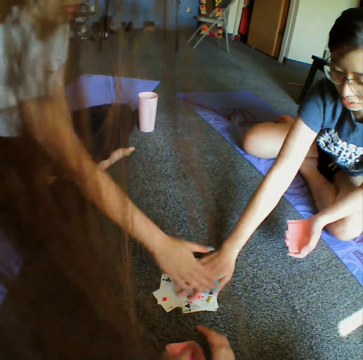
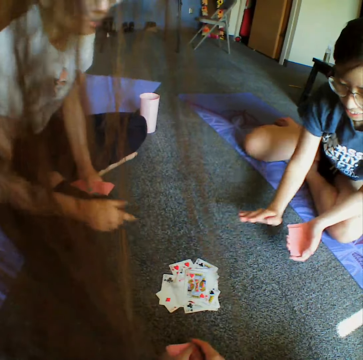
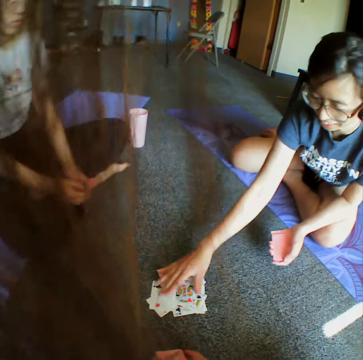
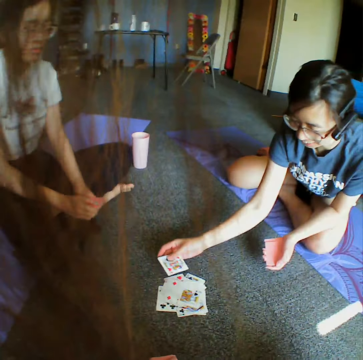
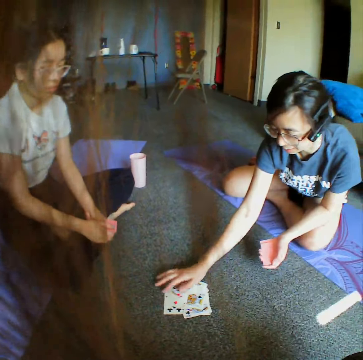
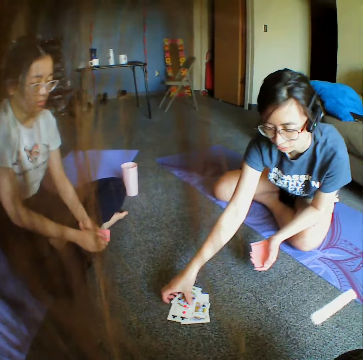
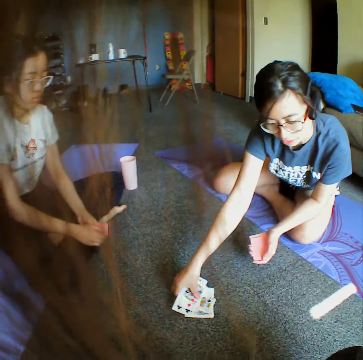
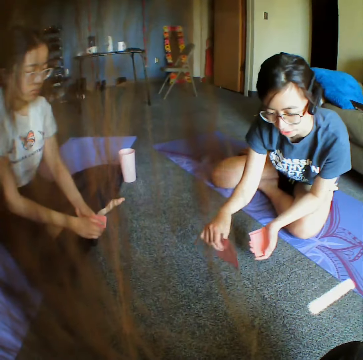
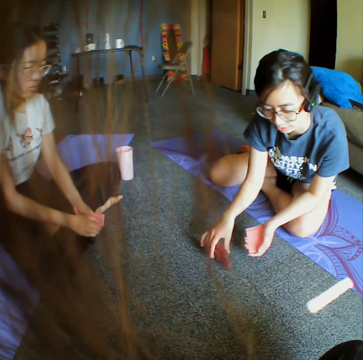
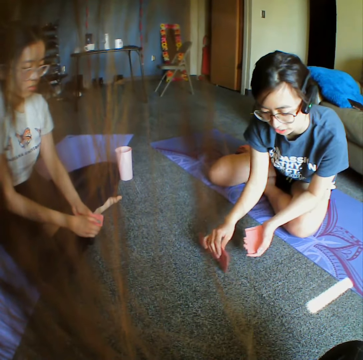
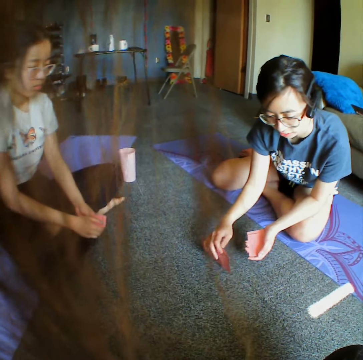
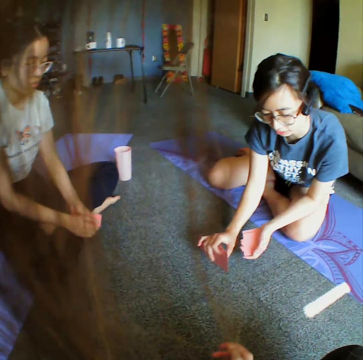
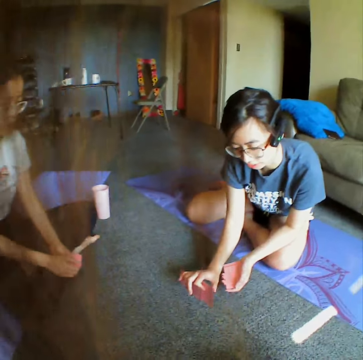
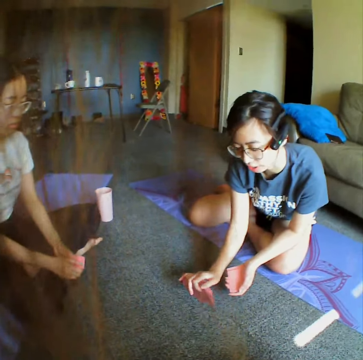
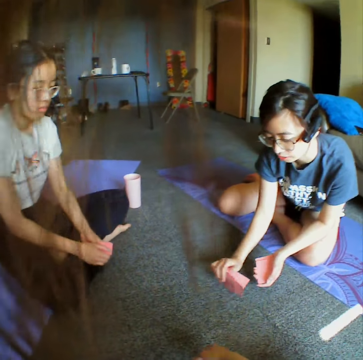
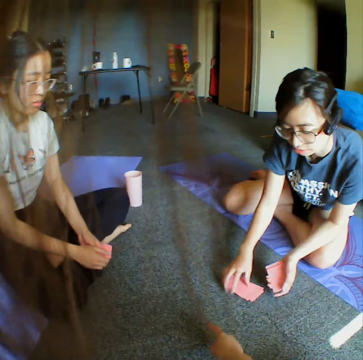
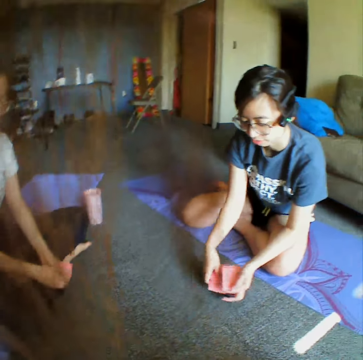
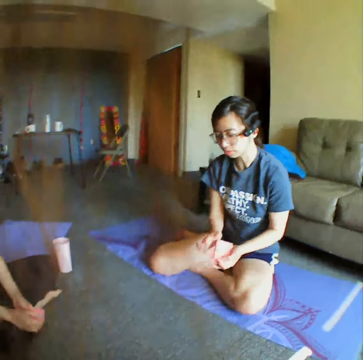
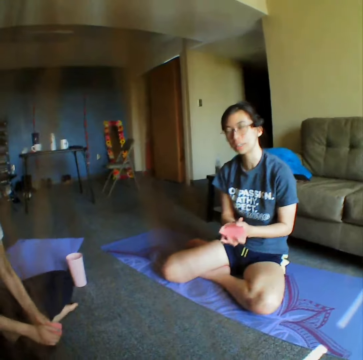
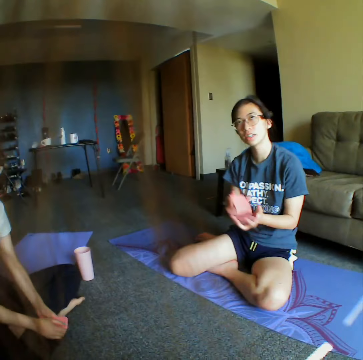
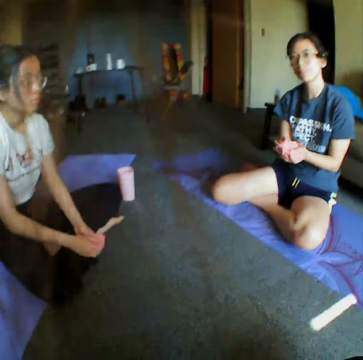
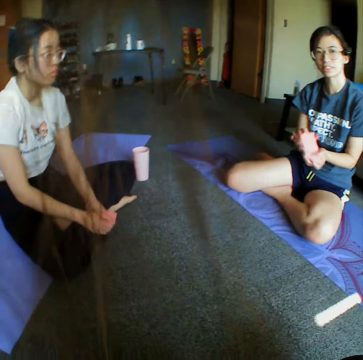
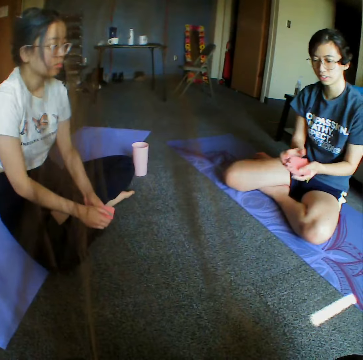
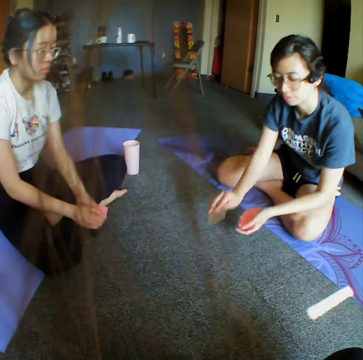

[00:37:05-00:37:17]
A woman places a hand on the cards. Another woman places a hand on the cards. The first woman collects all the cards from the floor. The first woman reshuffles the cards on her hand.

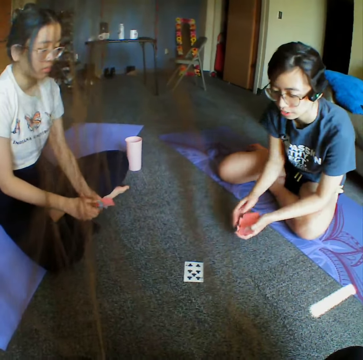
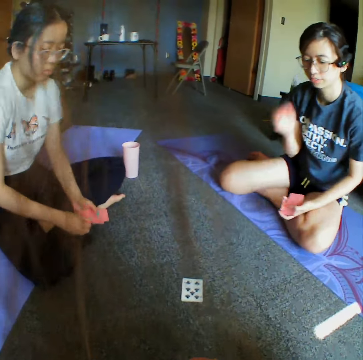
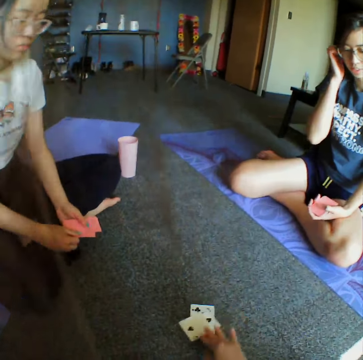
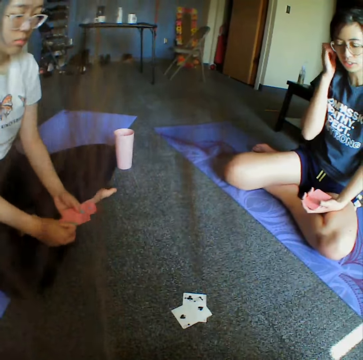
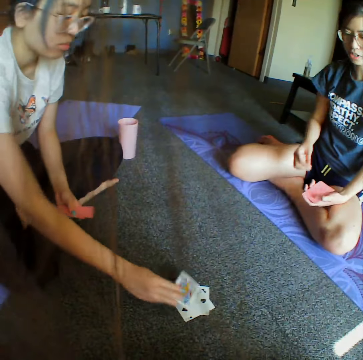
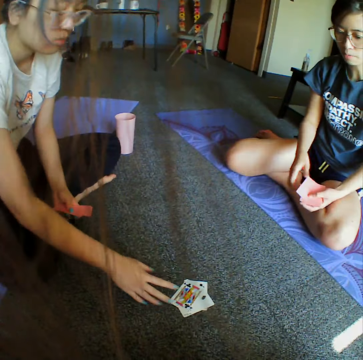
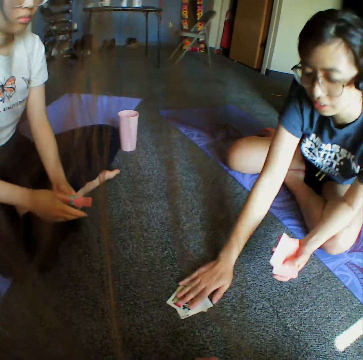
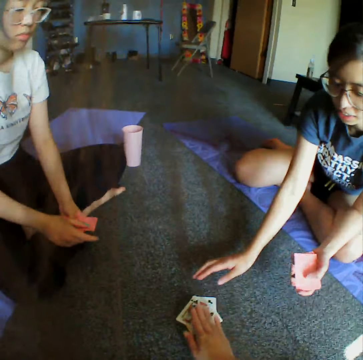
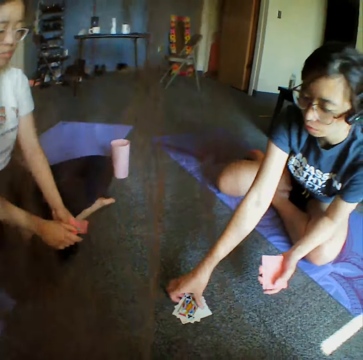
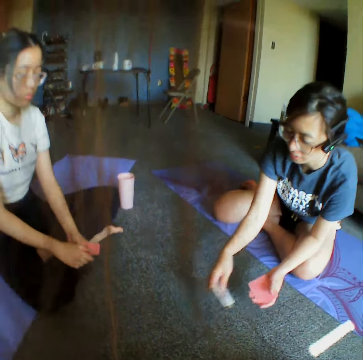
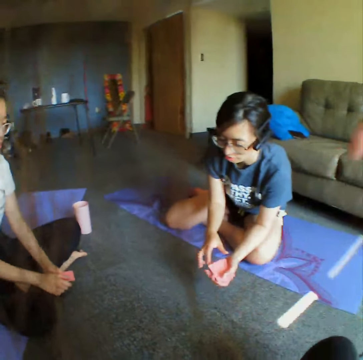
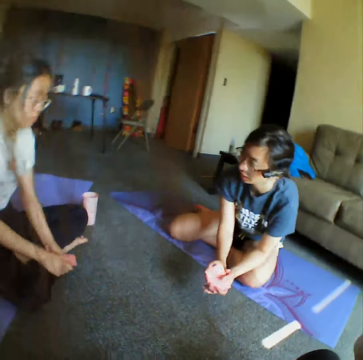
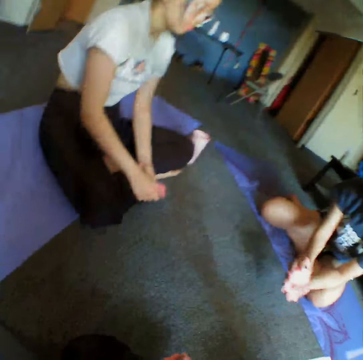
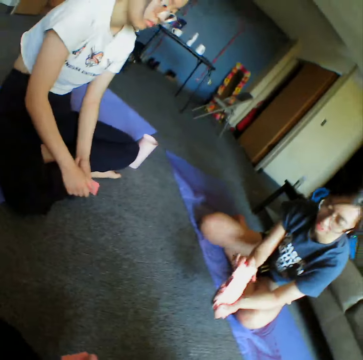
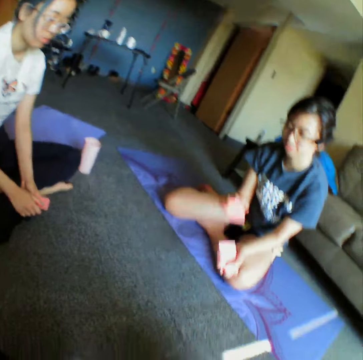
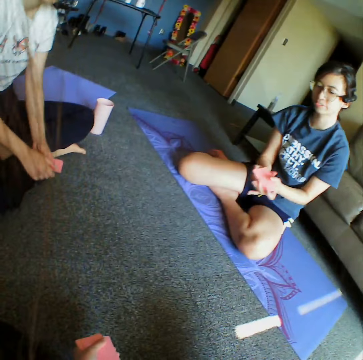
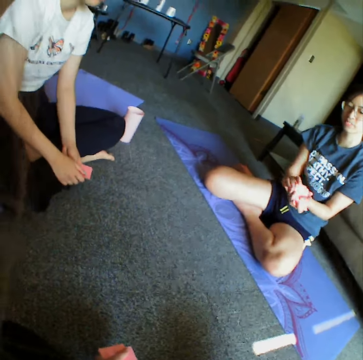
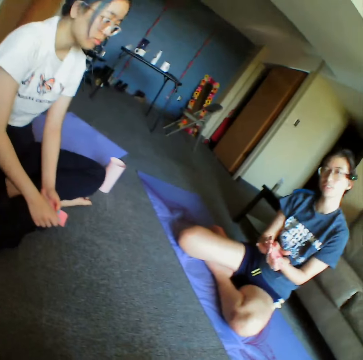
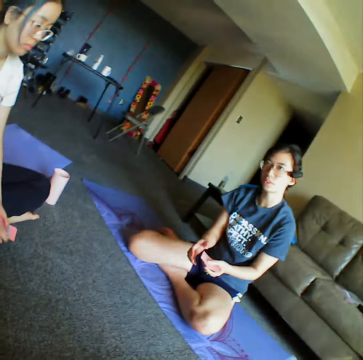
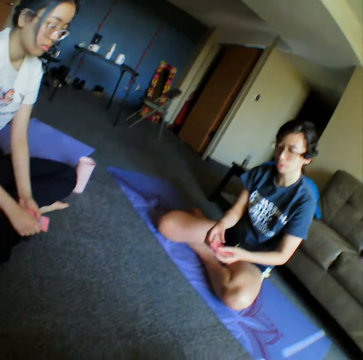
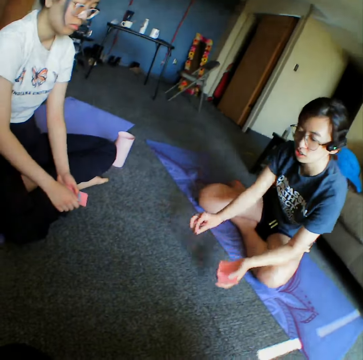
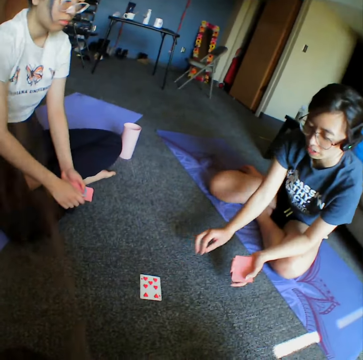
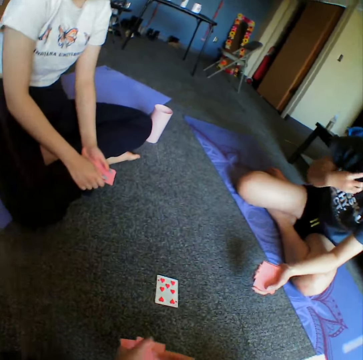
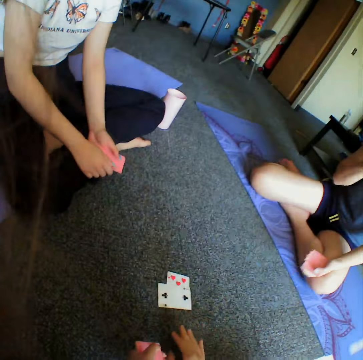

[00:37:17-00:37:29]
A woman throws the card on the floor. The camera wearer throws the card on the floor. Another woman throws the cards on the floor. The first woman collects all the cards from the floor and reshuffles the cards on her hand. The first woman throws the card on the floor.

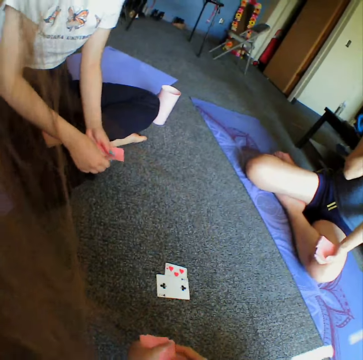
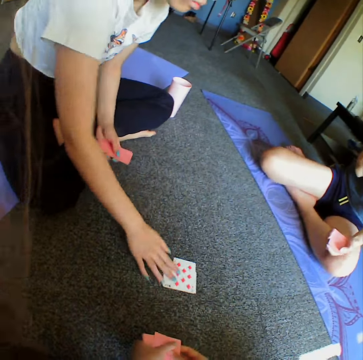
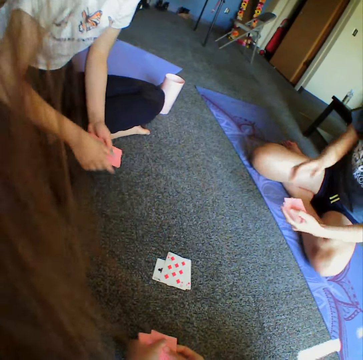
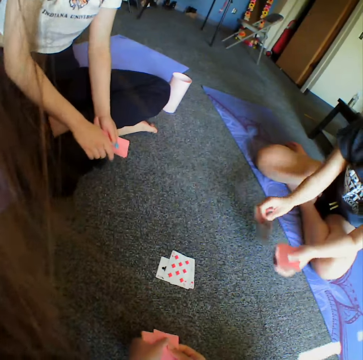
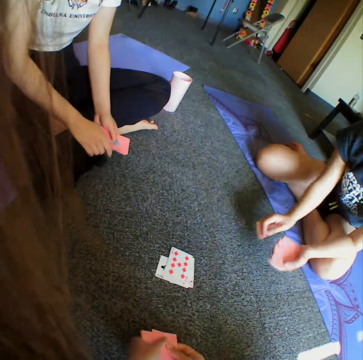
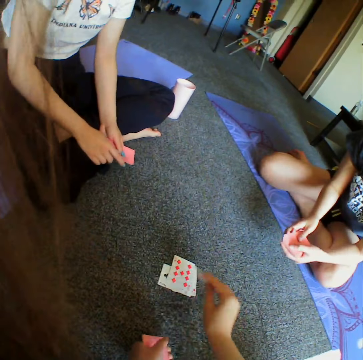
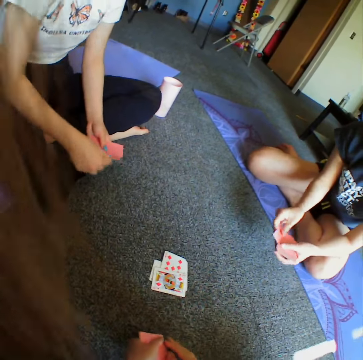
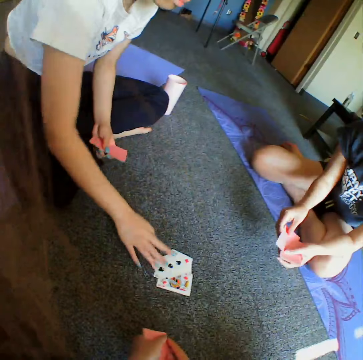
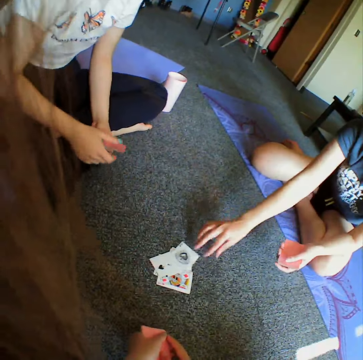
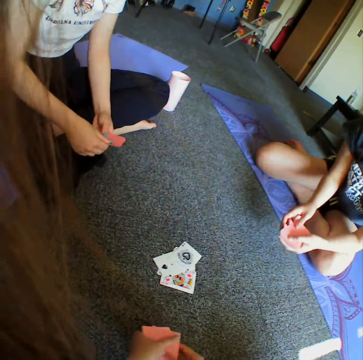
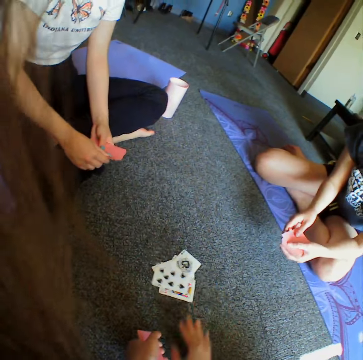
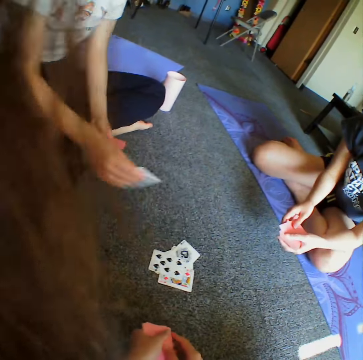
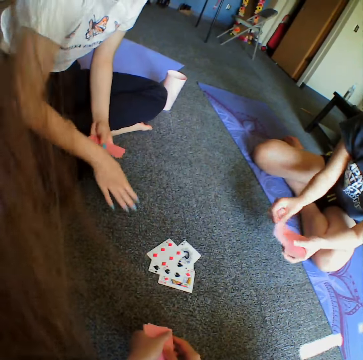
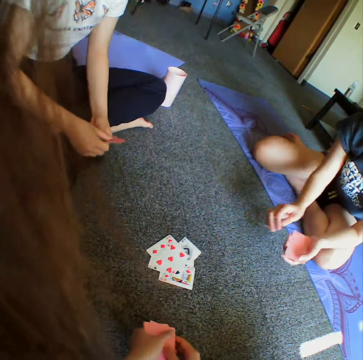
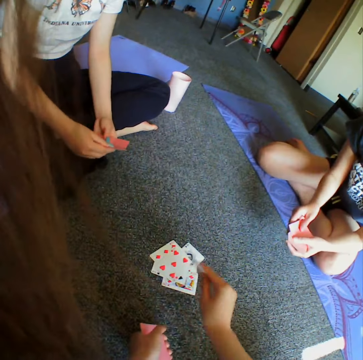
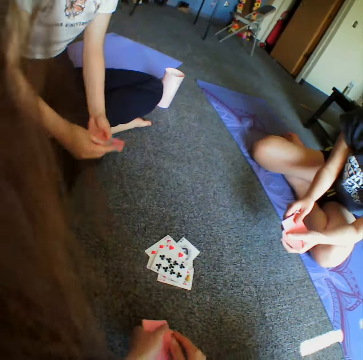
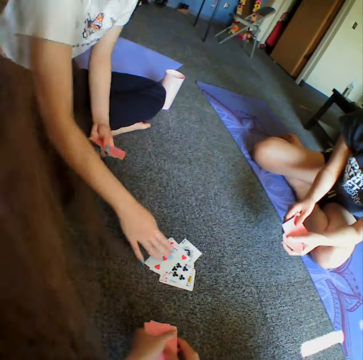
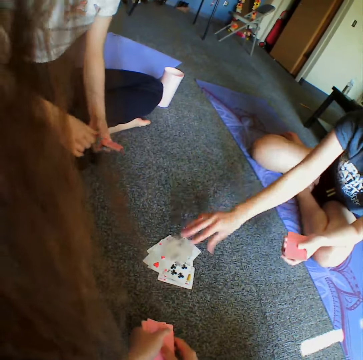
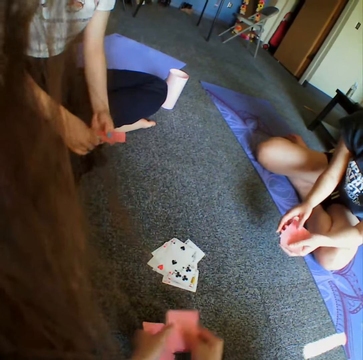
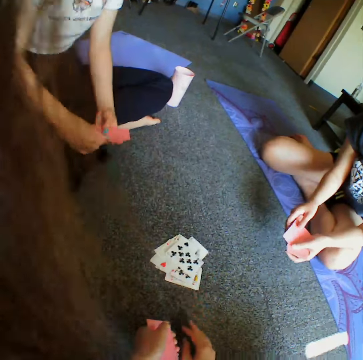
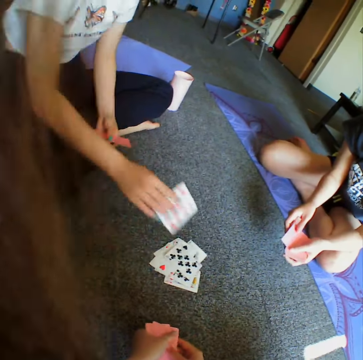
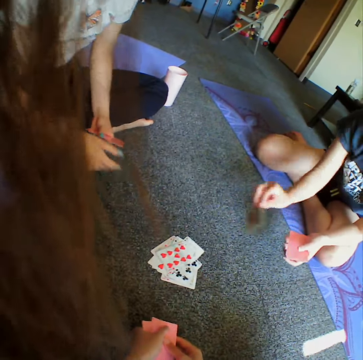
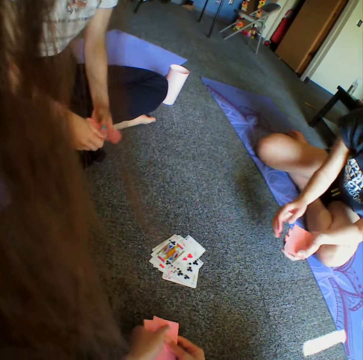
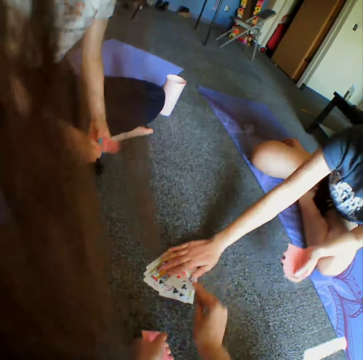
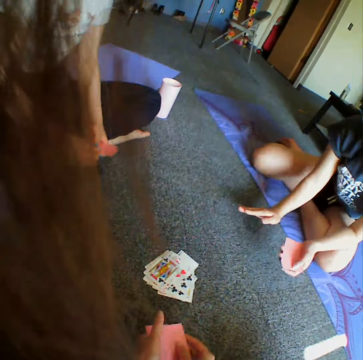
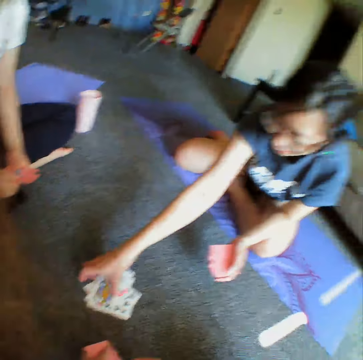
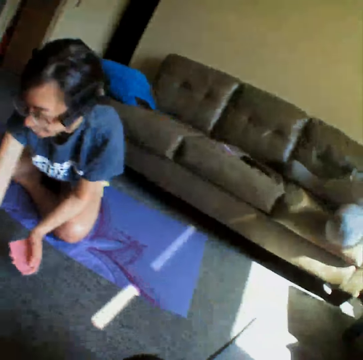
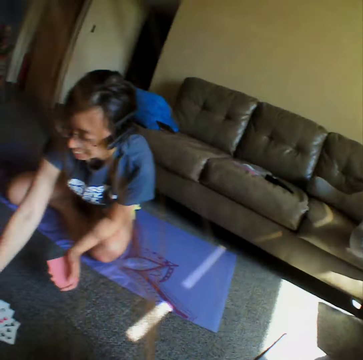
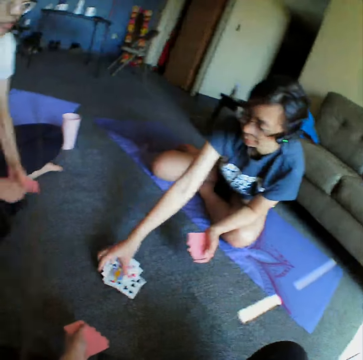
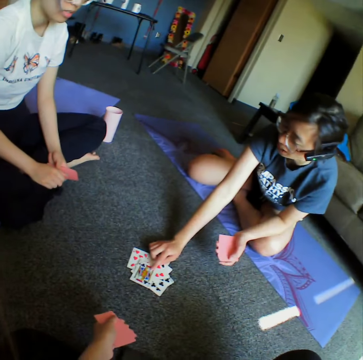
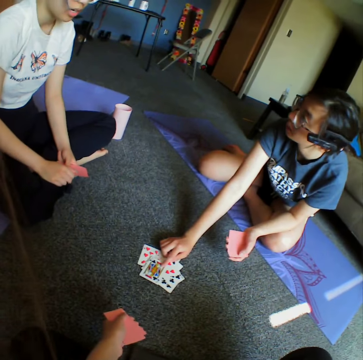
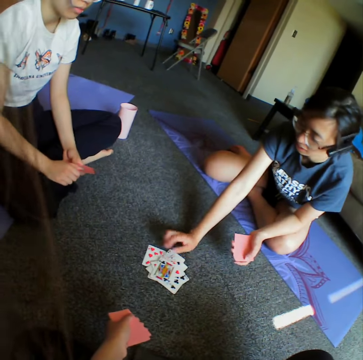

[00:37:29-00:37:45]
The camera wearer throws the card on the floor. A woman throws the cards on the floor. Another woman throws the card on the floor. The camera wearer throws the card on the floor. The first woman throws the cards on the floor. The other woman throws the card on the floor. The camera wearer throws the card on the floor. The first woman throws the cards on the floor. The other woman throws the card on the floor. The camera wearer throws the card on the floor. The first woman throws the cards on the floor. The other woman throws the card on the floor. The camera wearer throws the card on the floor. The first woman throws the cards on the floor. The other woman places a card on the floor. The other woman throws the card on the floor. The other woman taps the cards on the floor, places a hand on the cards, and collects all the cards from the floor. The camera wearer looks around the house.
